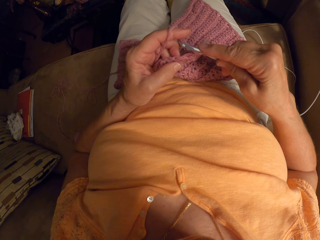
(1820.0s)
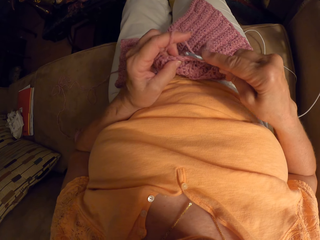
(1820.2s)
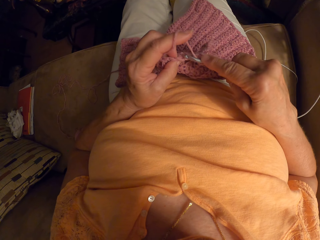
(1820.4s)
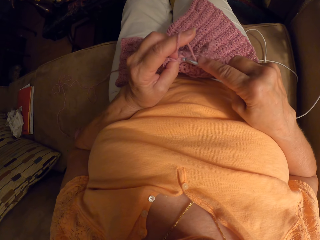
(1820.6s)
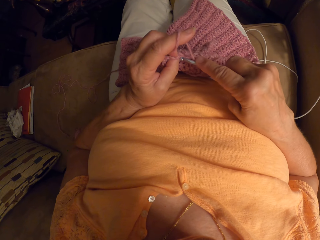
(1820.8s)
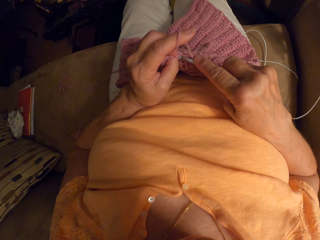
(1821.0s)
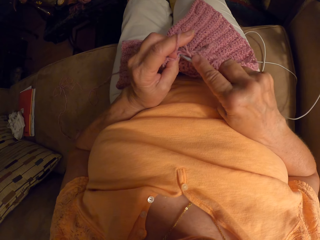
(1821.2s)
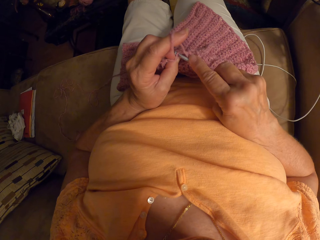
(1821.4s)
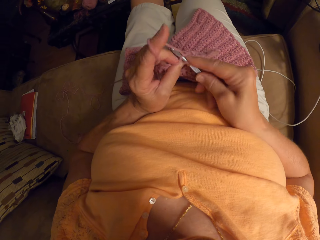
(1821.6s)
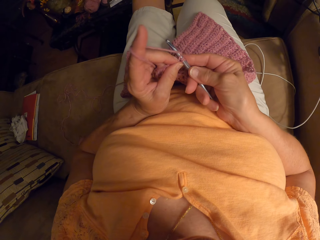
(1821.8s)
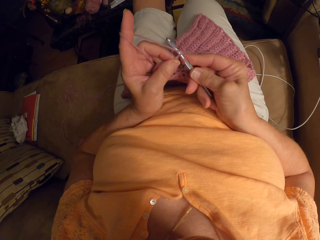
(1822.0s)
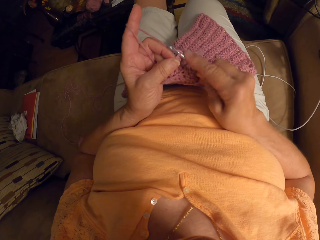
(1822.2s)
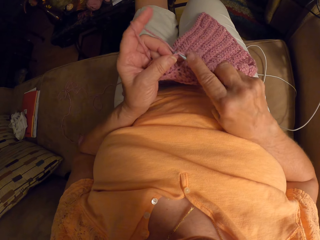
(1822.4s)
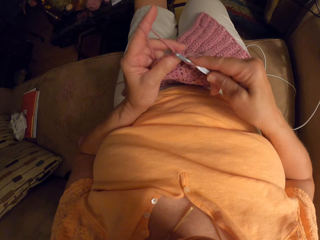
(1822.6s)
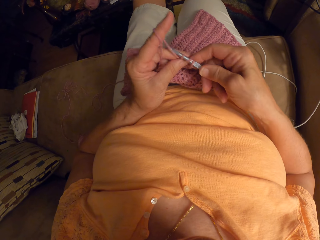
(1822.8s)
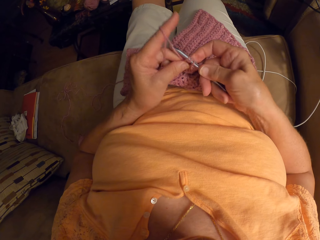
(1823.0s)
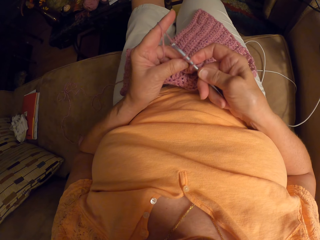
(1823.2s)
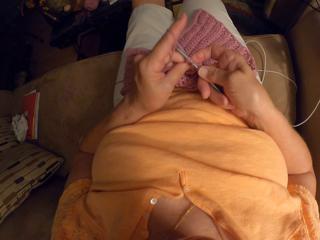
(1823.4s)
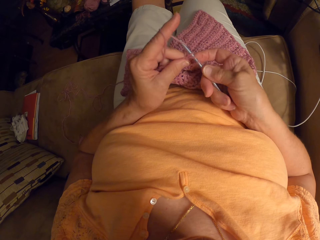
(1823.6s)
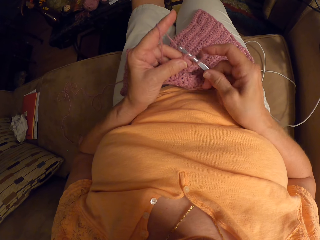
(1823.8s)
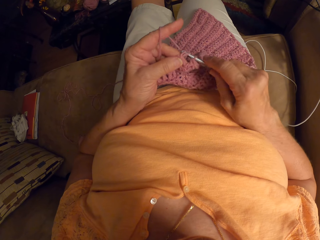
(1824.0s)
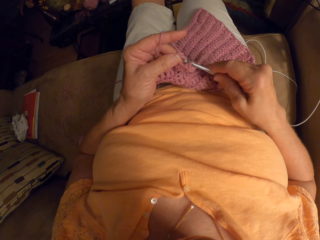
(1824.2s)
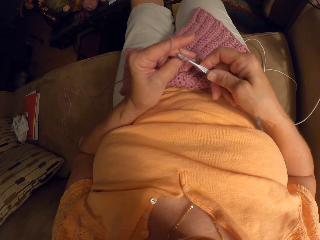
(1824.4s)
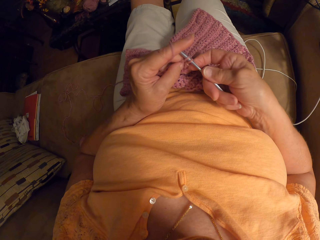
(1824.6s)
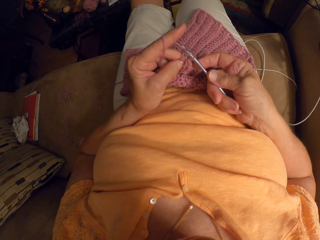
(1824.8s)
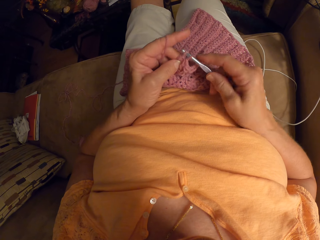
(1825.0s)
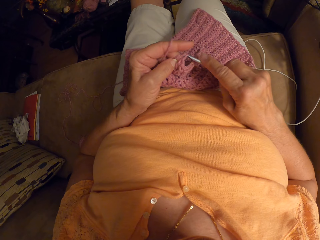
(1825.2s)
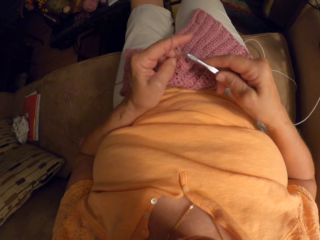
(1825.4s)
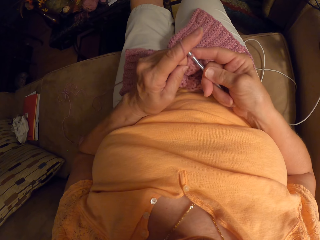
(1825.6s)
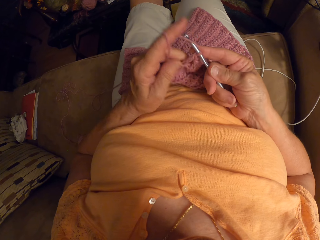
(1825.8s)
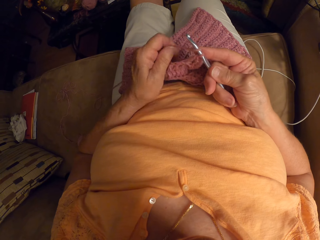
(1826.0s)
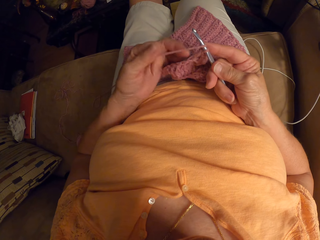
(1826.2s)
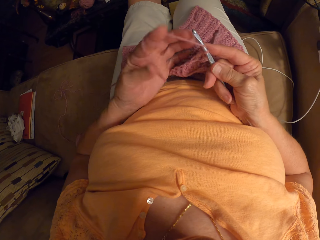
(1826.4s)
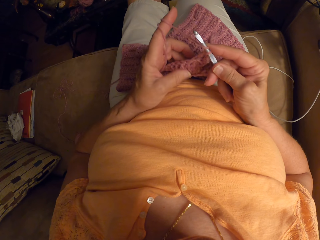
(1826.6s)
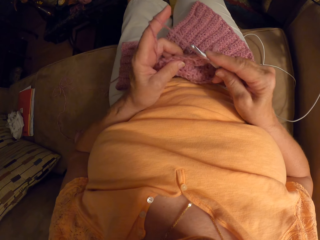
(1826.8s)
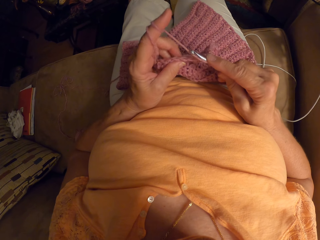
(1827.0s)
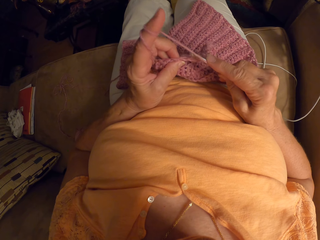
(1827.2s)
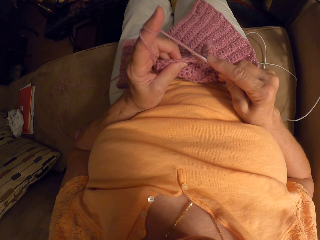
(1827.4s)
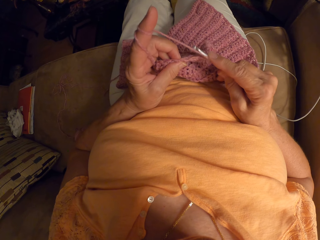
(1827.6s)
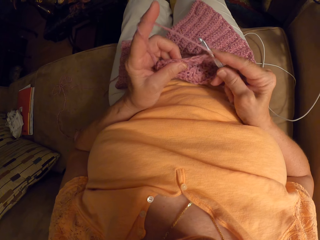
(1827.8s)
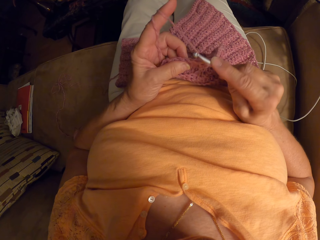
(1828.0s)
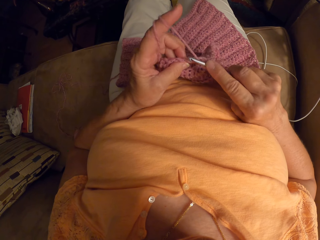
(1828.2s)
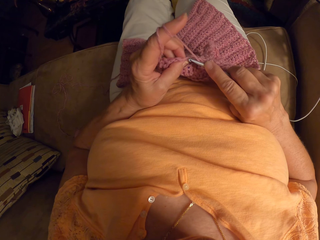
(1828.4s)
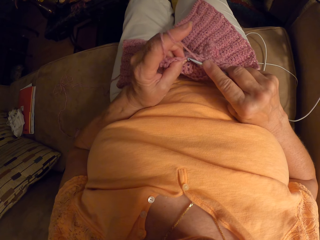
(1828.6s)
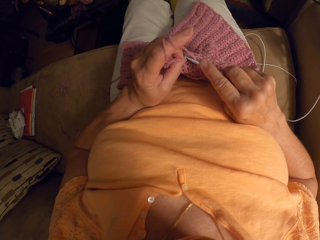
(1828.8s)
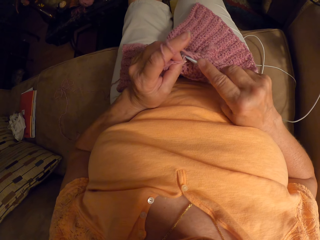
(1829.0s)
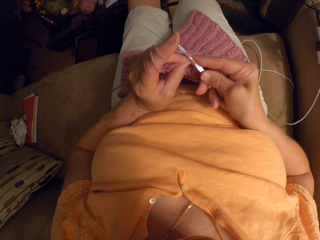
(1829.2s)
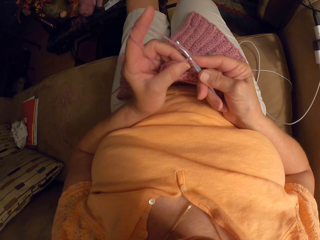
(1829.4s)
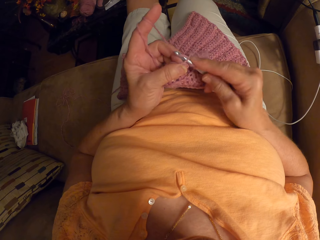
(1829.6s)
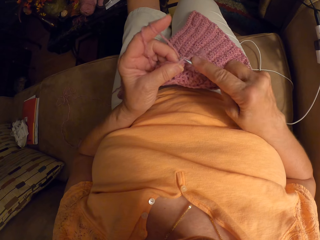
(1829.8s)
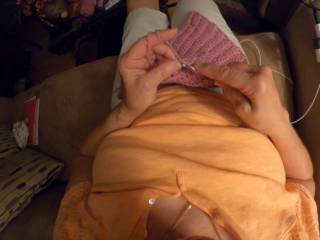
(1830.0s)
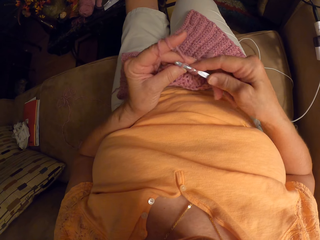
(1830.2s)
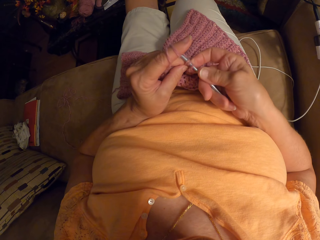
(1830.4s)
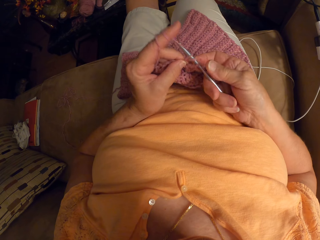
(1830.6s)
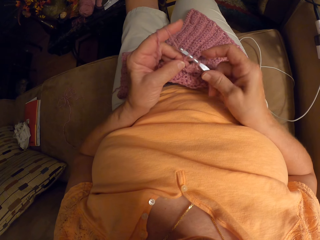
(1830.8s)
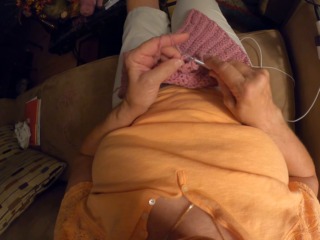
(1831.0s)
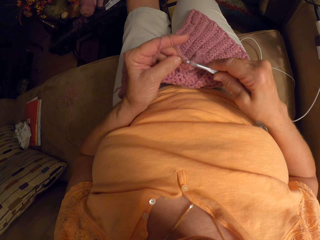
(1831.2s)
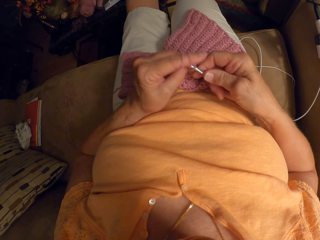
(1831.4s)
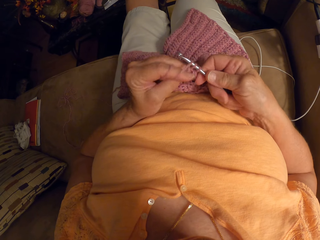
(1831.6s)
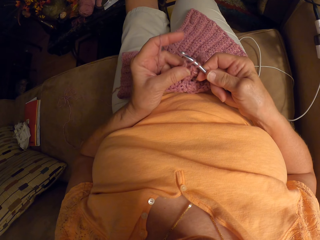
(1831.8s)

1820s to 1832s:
The camera wearer rolls thread on the index finger. They crochet.

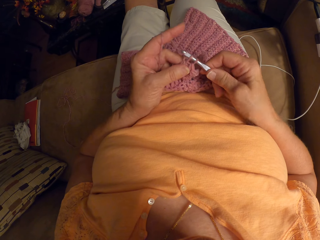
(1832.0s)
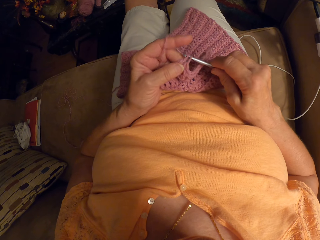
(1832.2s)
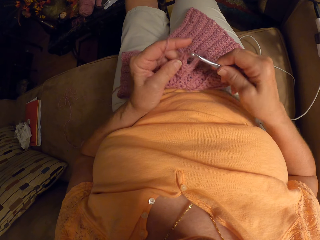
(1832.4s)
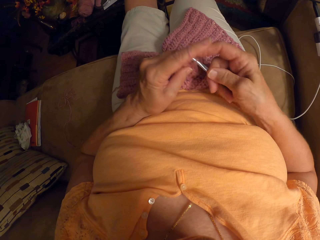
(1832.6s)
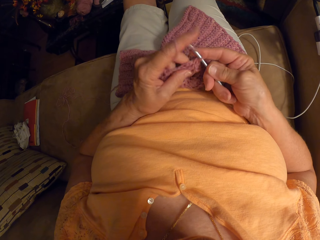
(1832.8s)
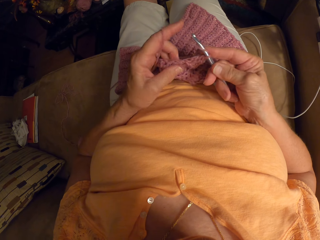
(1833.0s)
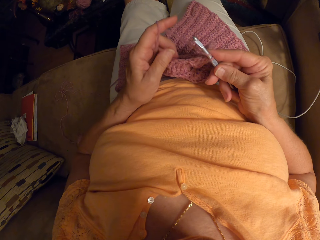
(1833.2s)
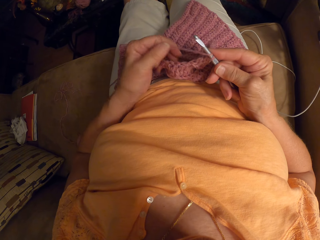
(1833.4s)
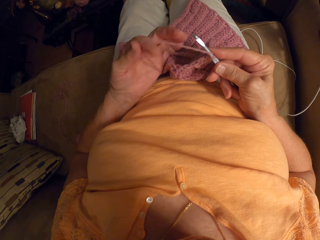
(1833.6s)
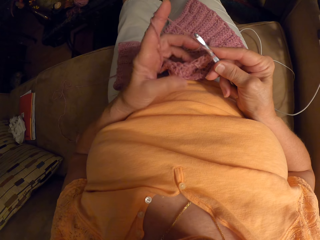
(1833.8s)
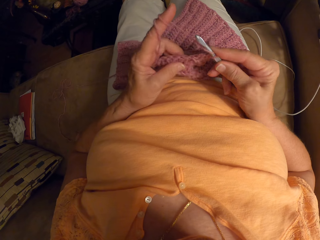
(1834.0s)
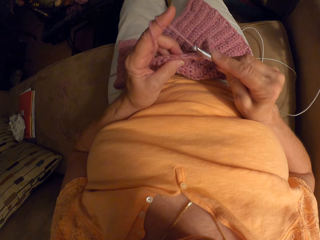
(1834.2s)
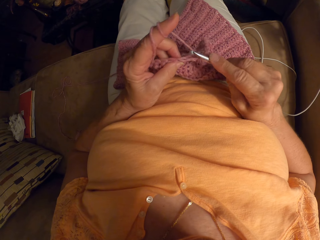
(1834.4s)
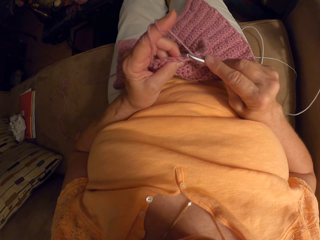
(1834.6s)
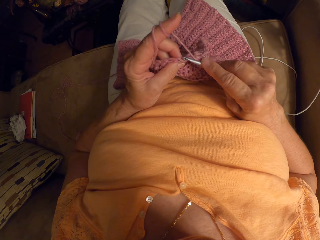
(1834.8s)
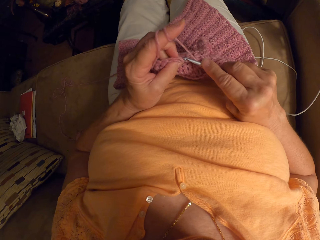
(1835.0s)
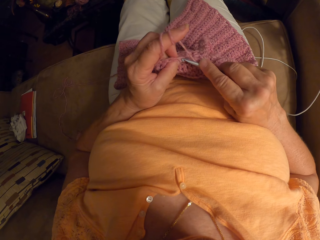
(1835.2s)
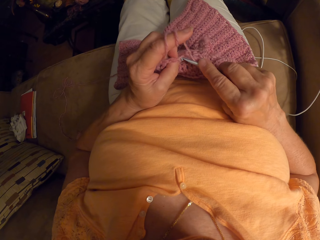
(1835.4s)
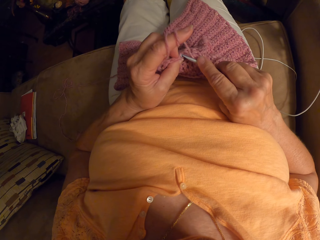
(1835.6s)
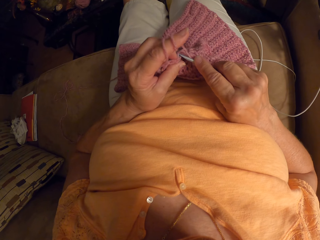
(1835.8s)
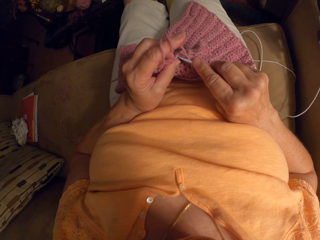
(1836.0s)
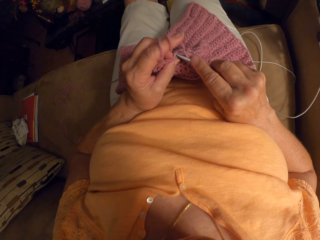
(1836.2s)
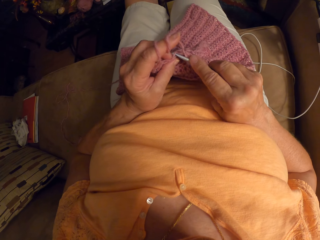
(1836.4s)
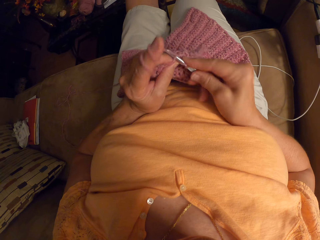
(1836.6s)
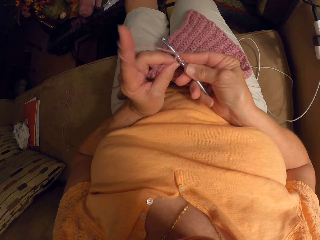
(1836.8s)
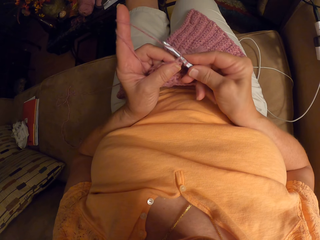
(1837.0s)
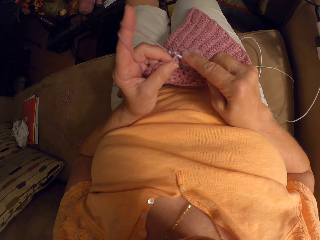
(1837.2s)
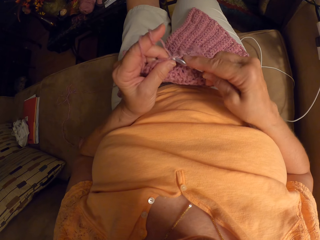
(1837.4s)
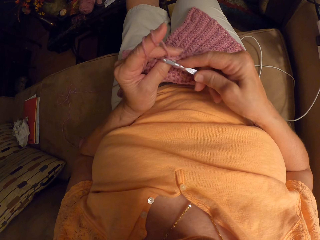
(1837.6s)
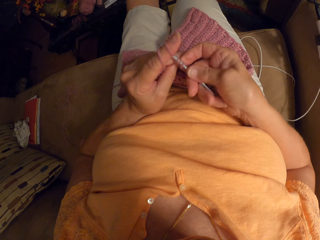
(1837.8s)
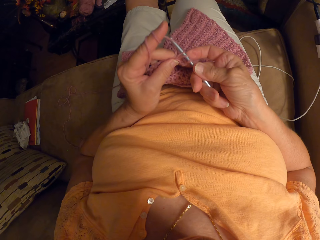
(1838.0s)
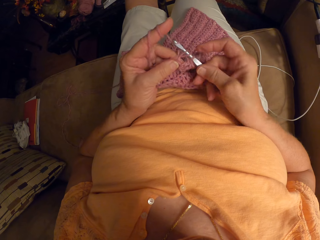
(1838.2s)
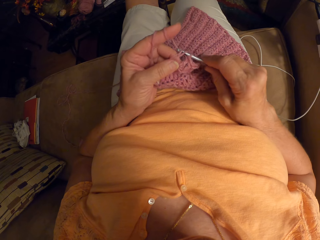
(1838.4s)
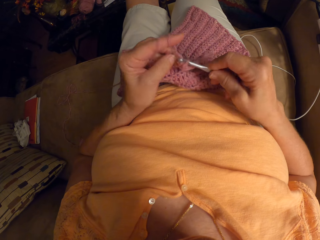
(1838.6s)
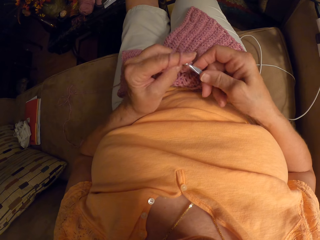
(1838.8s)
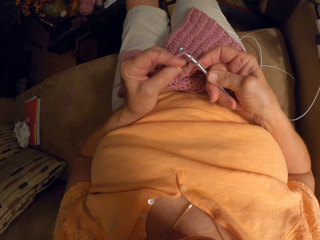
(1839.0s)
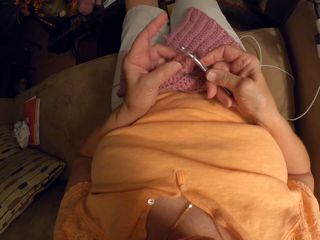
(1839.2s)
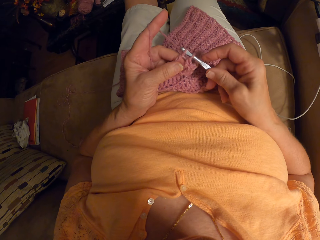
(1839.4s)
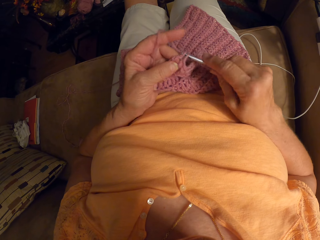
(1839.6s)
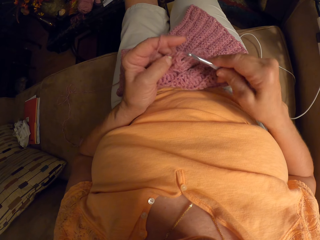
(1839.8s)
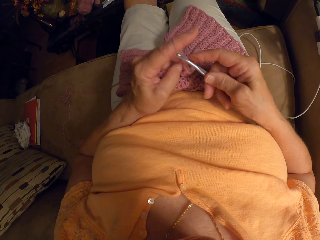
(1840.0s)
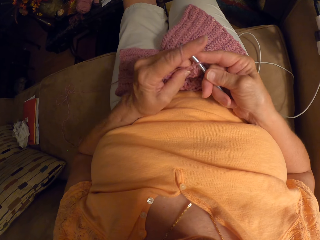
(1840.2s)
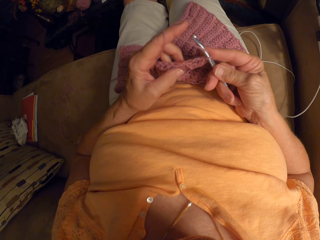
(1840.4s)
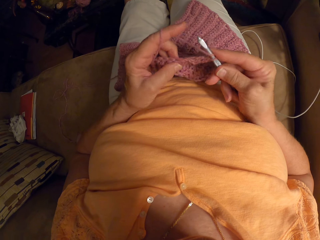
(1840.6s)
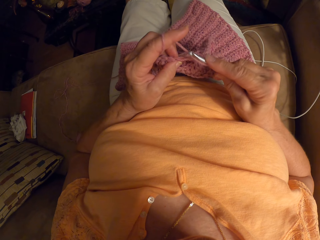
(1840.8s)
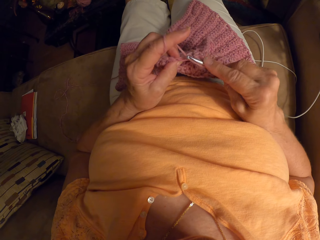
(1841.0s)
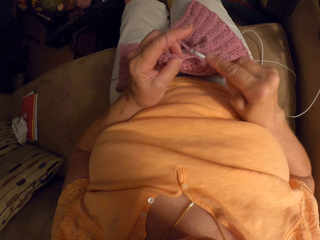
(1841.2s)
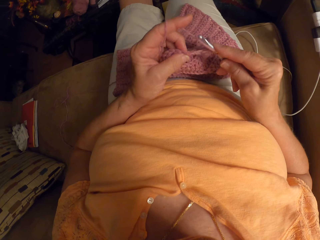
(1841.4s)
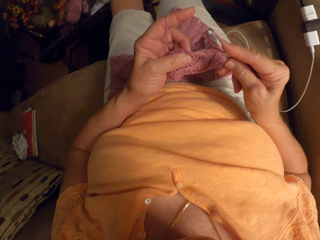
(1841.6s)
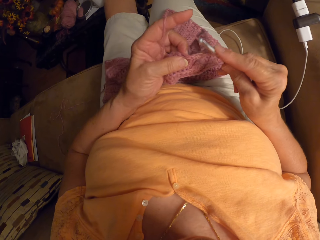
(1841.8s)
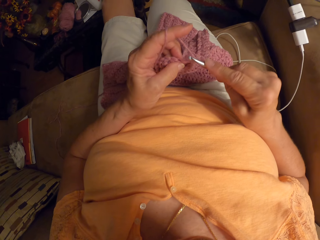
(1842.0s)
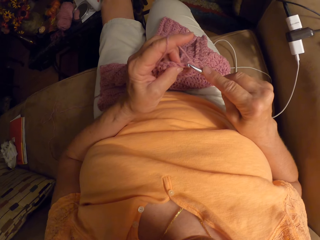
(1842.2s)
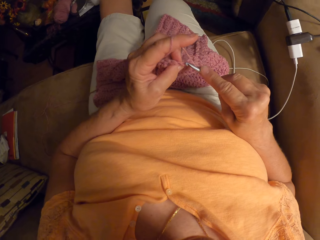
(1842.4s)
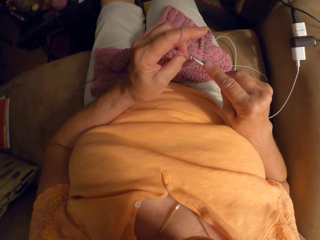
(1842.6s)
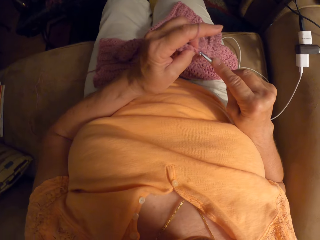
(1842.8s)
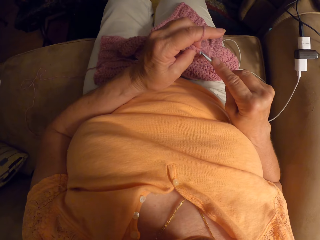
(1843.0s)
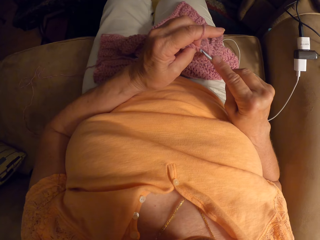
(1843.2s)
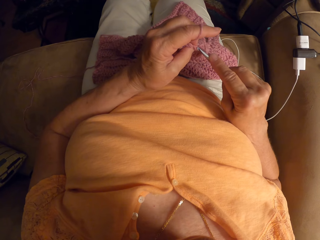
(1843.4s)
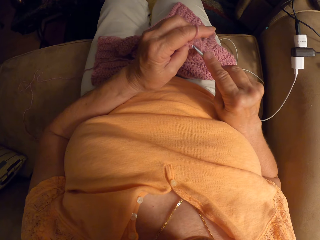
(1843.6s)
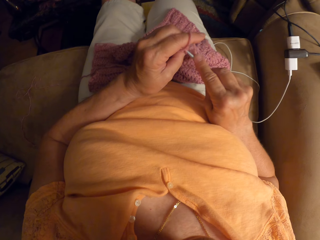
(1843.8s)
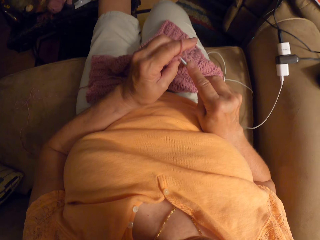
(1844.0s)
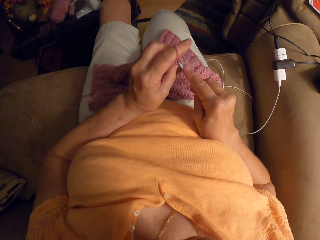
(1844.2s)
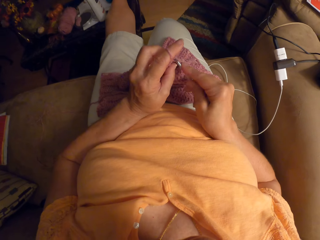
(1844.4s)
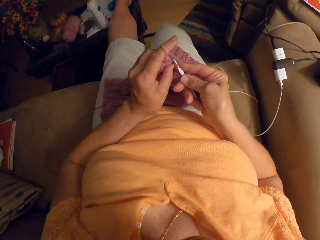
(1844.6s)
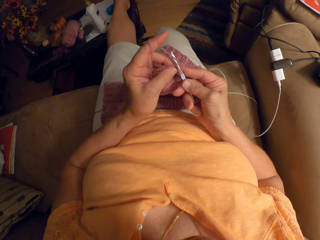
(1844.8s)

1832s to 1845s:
The camera wearer rolls thread on the index finger. They crochet.
